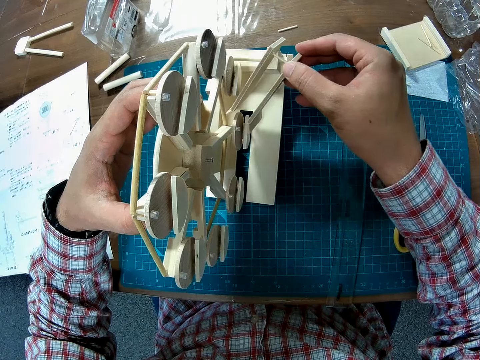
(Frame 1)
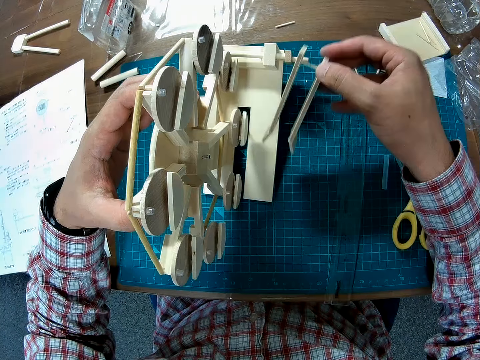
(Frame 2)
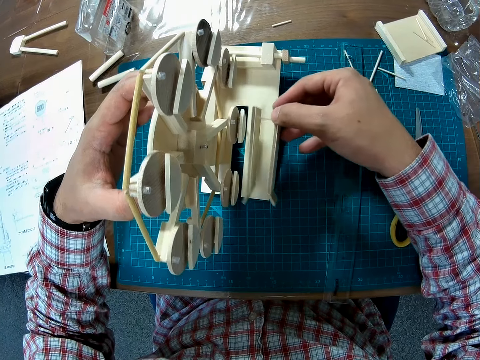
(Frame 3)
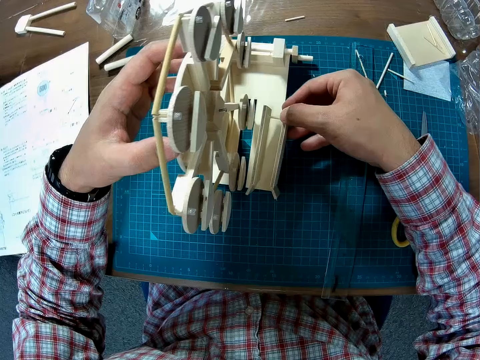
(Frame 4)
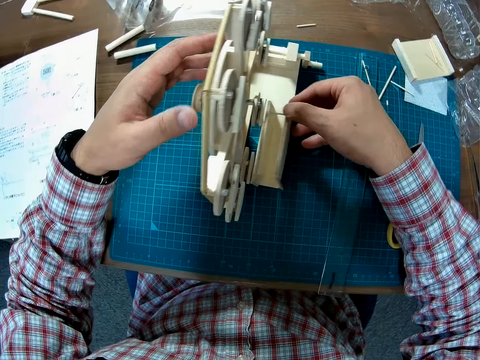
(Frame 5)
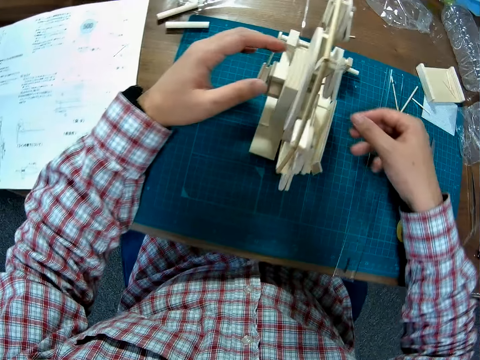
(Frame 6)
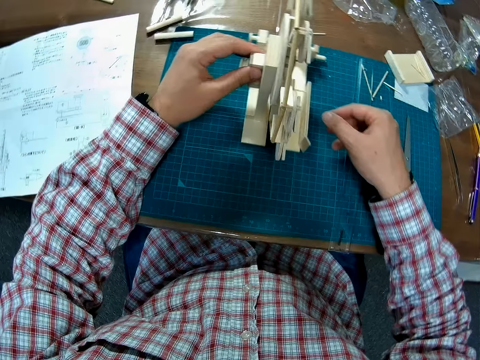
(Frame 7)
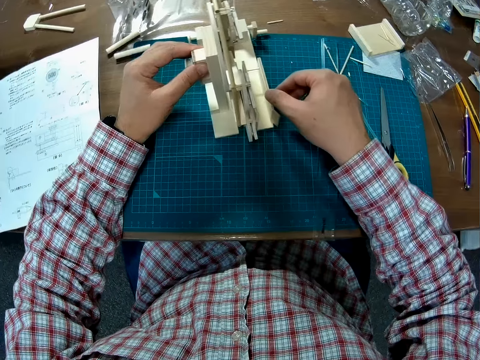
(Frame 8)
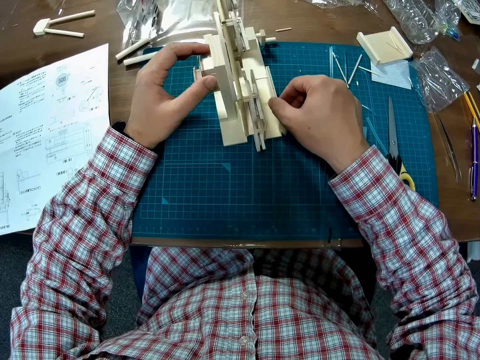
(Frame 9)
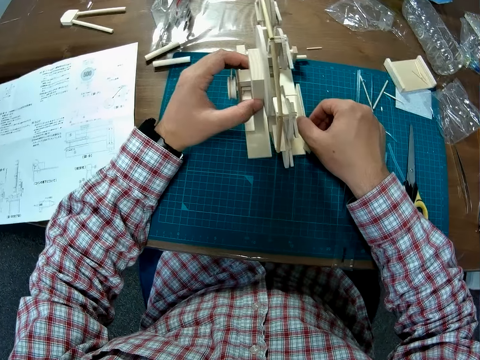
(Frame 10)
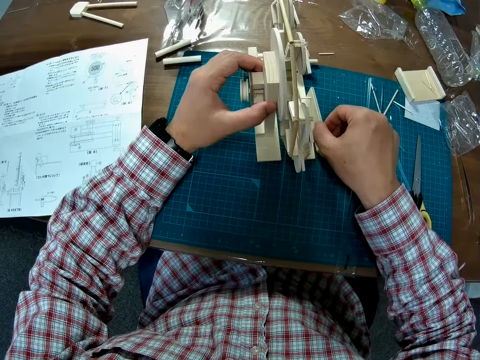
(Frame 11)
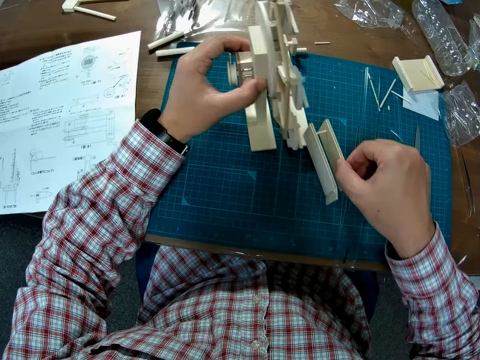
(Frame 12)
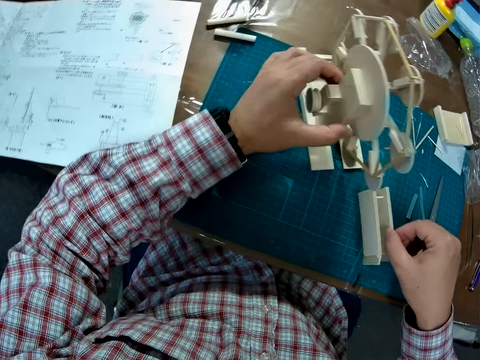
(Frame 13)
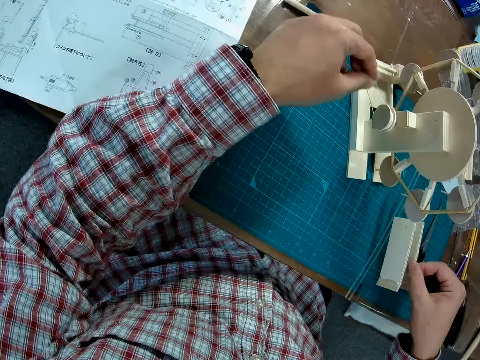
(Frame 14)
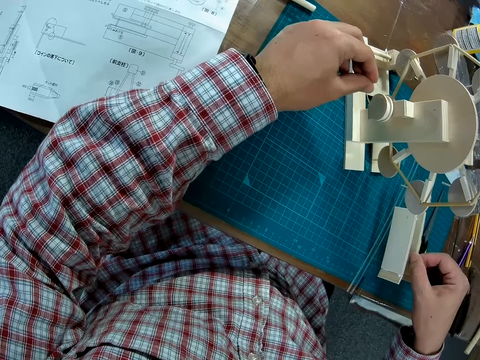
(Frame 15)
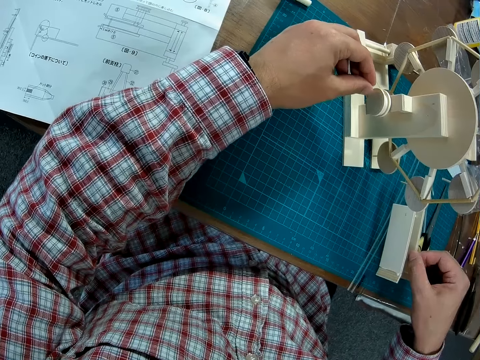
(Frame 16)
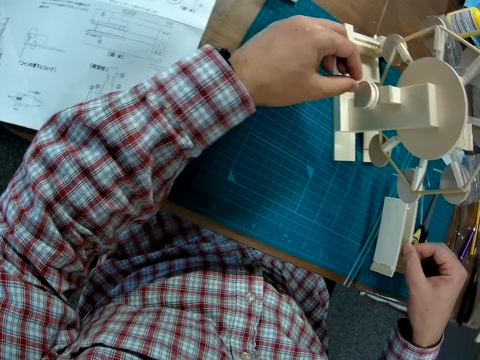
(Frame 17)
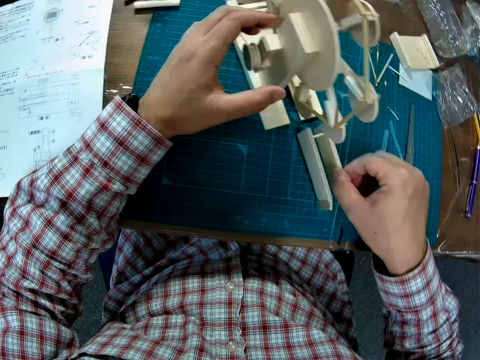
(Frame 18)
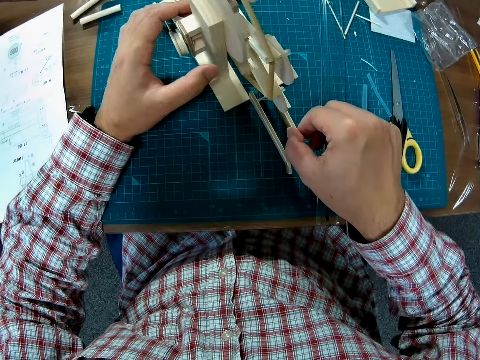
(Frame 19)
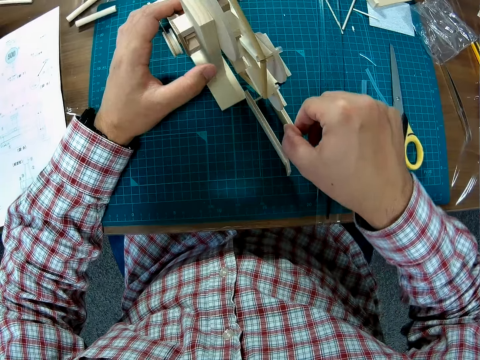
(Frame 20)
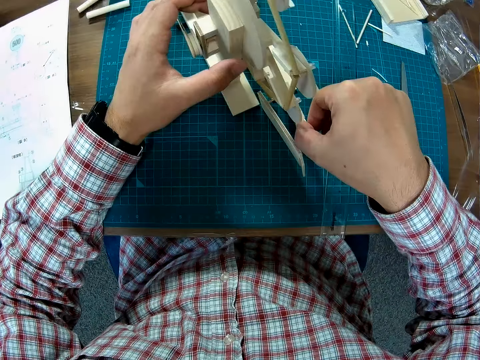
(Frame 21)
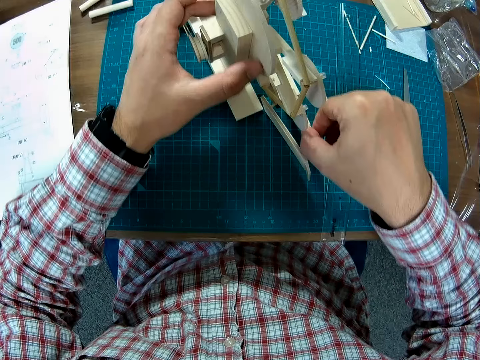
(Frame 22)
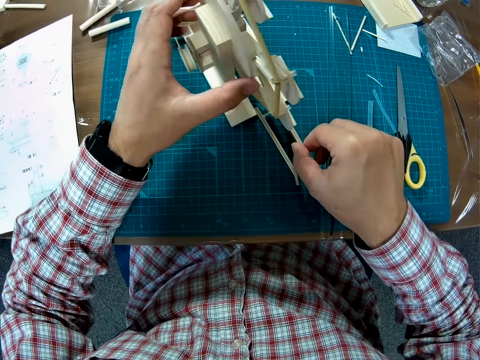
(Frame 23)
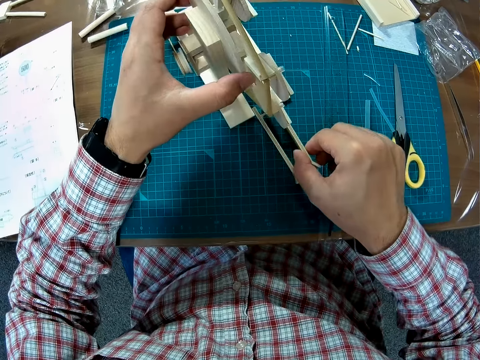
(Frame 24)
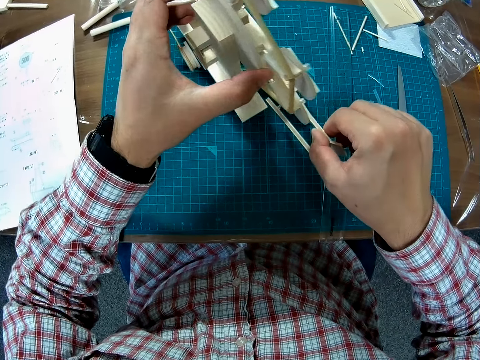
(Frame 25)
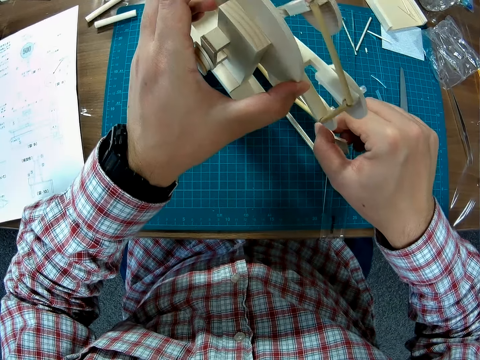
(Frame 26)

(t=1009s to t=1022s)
The camera wearer removes the piece of wood. They move the Ferris wheel model or crafted wood. They pick up the model piece. They touch the Ferris wheel model. They put the model piece on the Ferris wheel model. They lift the Ferris wheel model.

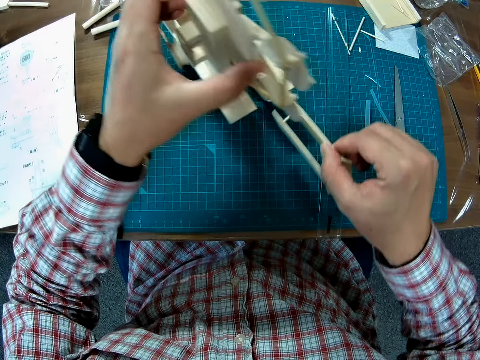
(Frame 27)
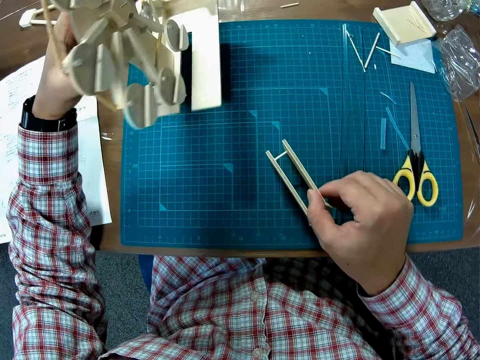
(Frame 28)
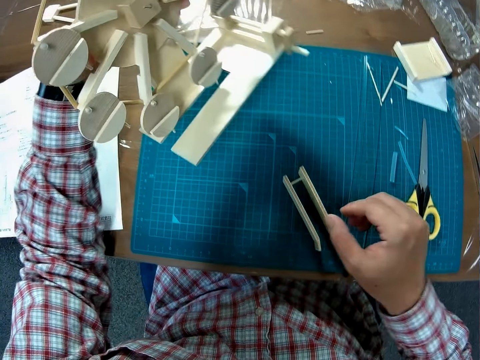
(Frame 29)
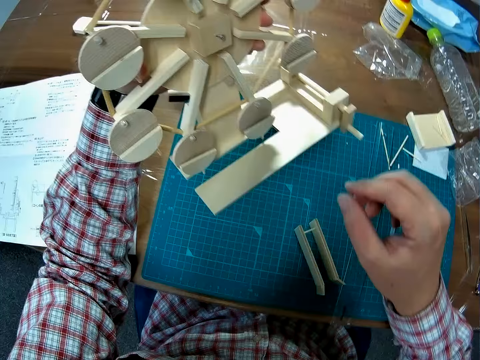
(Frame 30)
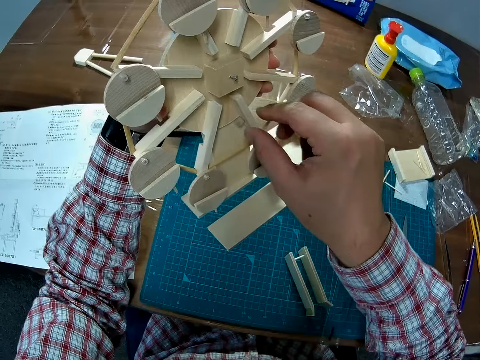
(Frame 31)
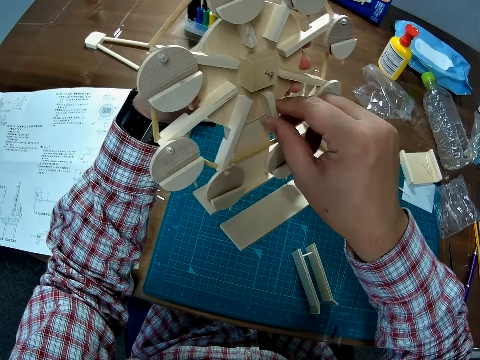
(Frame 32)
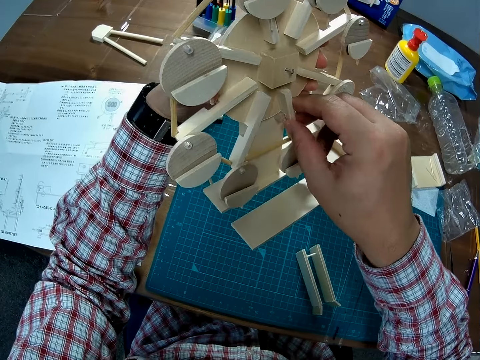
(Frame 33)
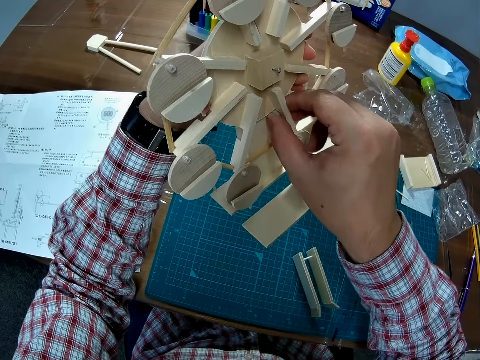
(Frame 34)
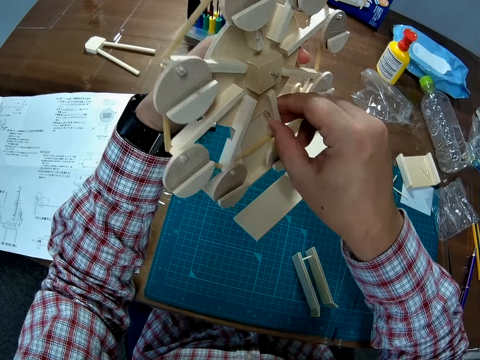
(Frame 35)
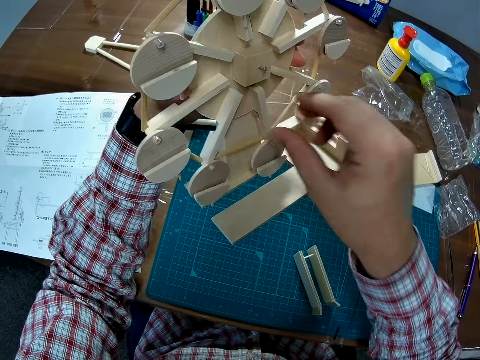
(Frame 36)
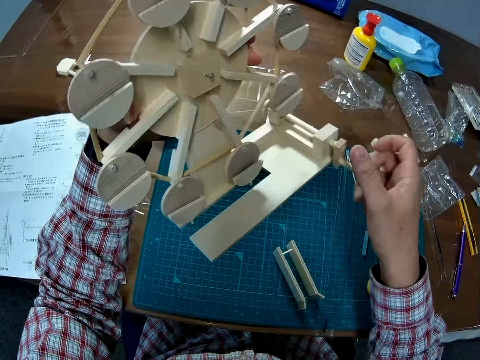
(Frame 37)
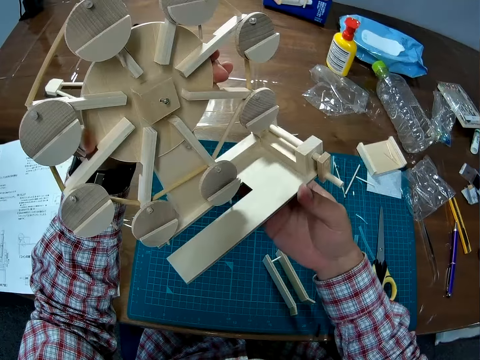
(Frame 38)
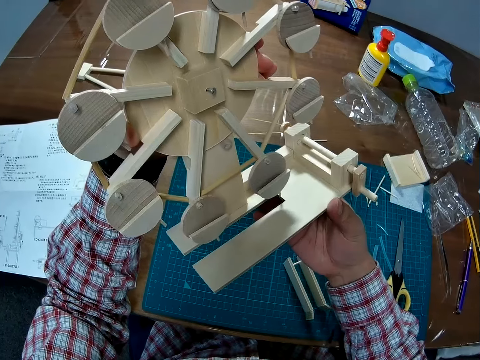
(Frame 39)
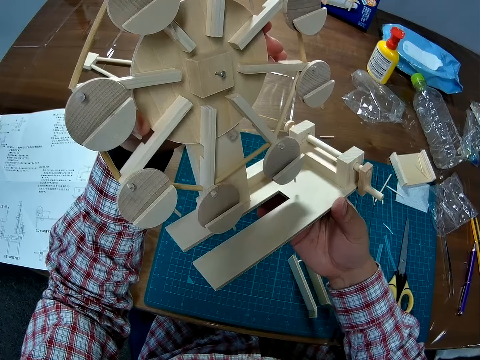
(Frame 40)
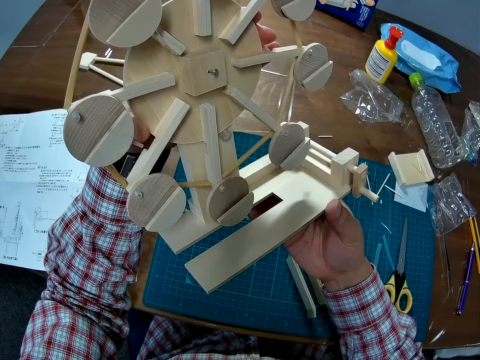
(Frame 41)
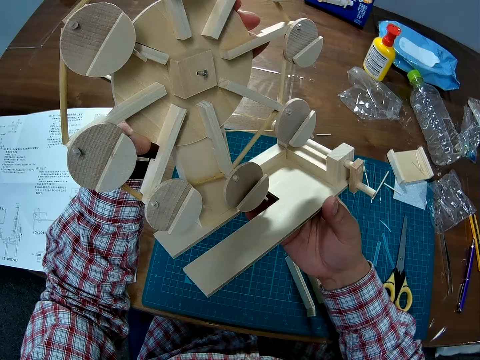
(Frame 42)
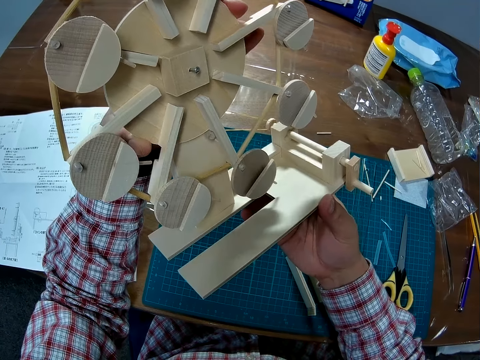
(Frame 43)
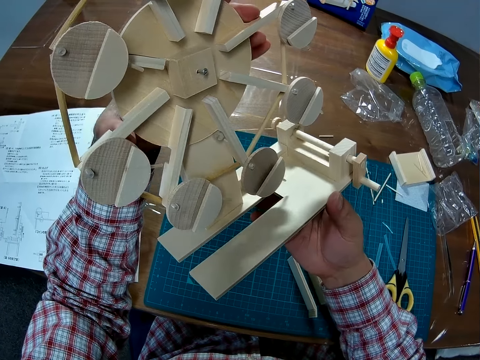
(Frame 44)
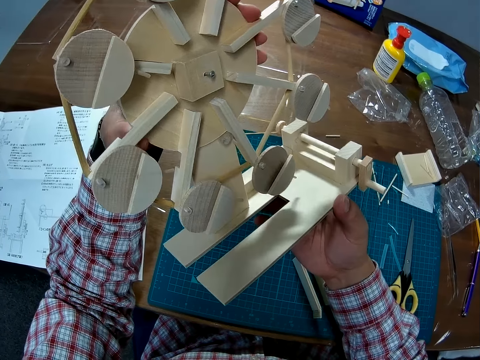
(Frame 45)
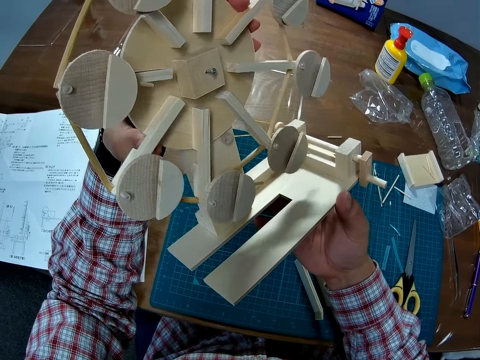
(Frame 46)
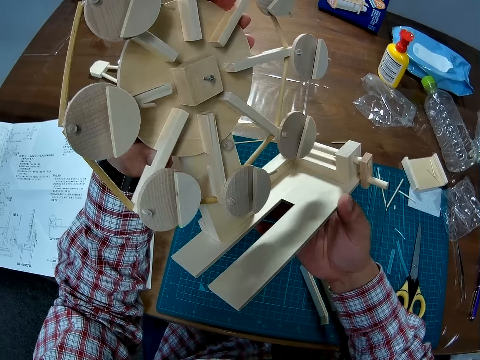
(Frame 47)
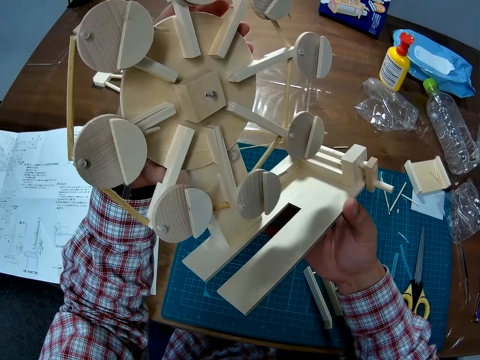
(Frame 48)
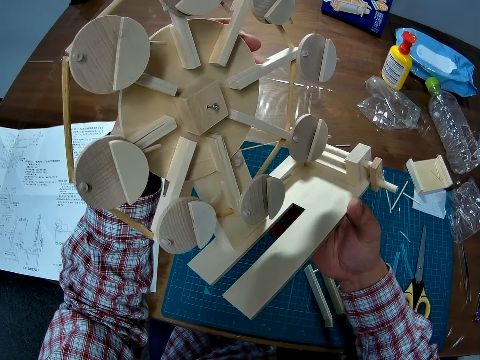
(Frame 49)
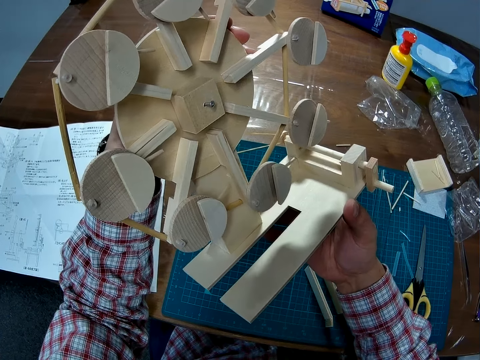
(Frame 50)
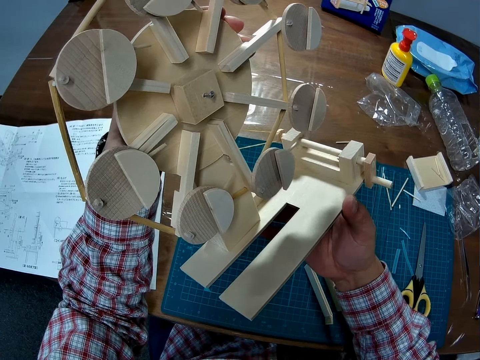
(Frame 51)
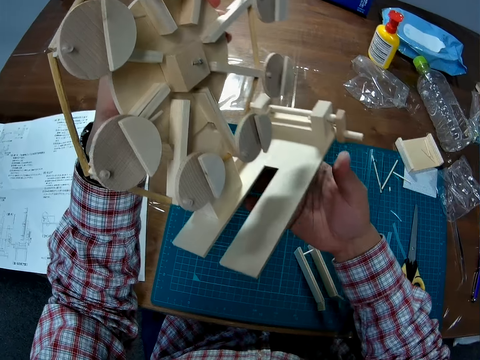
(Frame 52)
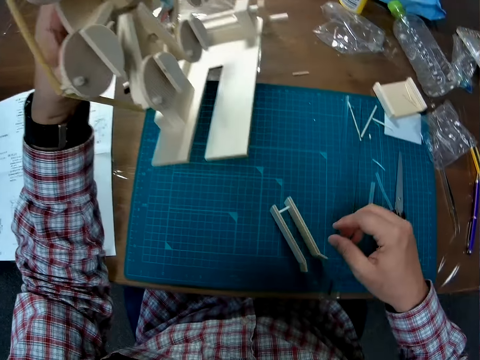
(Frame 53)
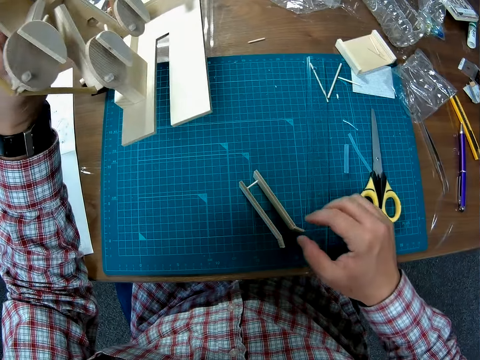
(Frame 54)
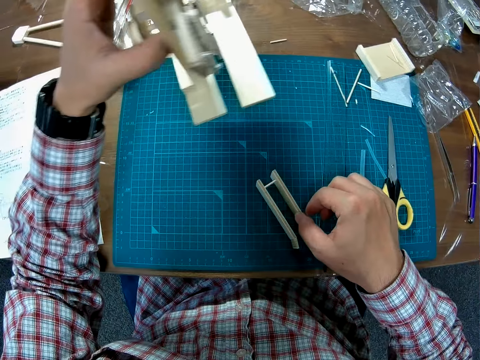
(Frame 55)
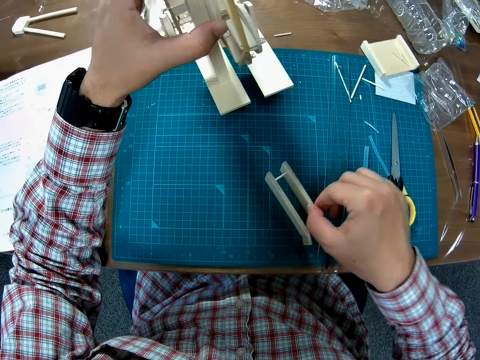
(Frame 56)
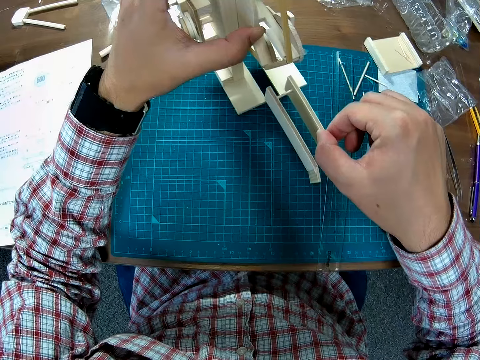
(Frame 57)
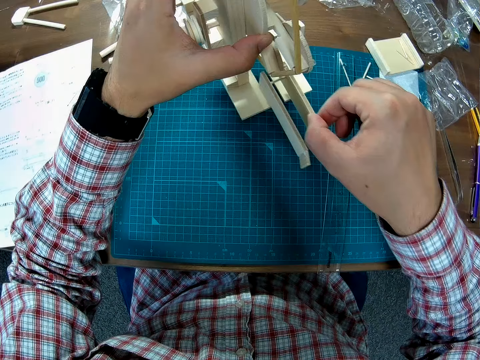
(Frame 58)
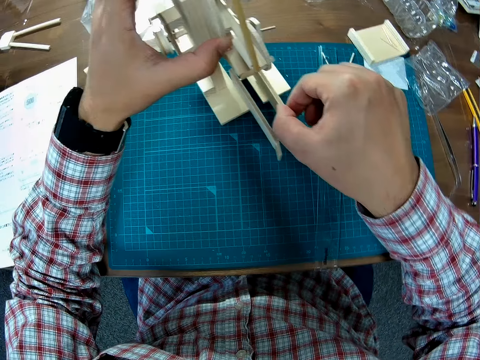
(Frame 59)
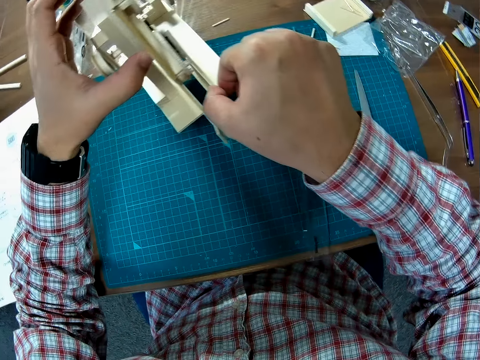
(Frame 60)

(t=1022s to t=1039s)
The camera wearer puts the model piece on the cutting mat. They examine the Ferris wheel model or crafted wood. They adjust the crafted wood. They pick up the model piece. They put the model piece on the Ferris wheel model.
